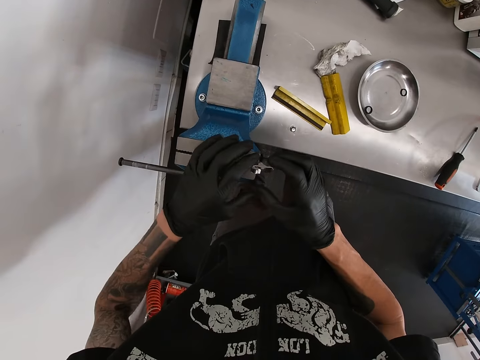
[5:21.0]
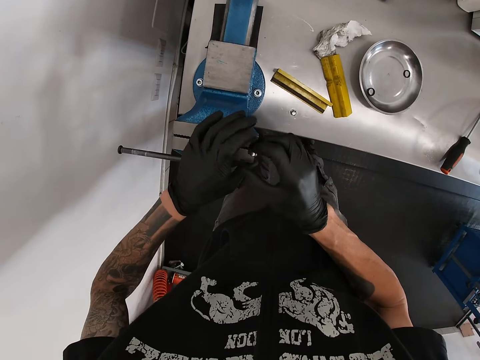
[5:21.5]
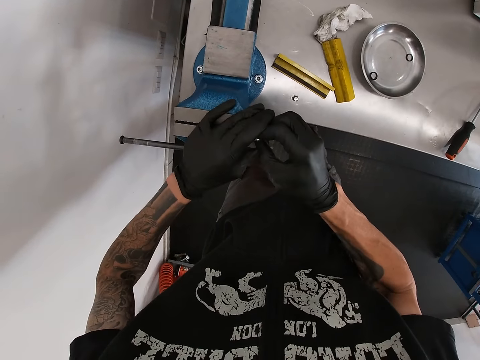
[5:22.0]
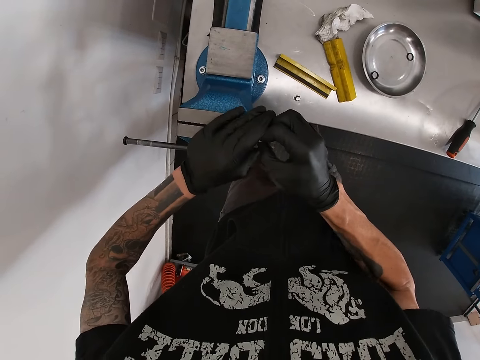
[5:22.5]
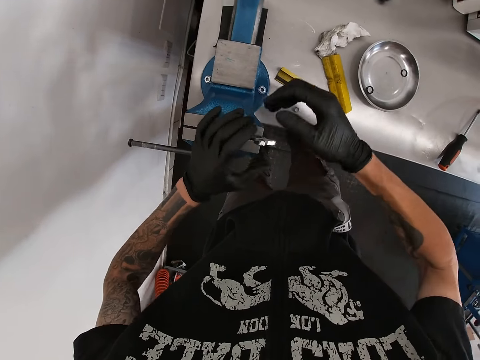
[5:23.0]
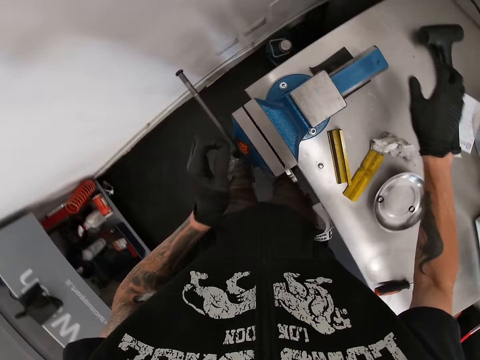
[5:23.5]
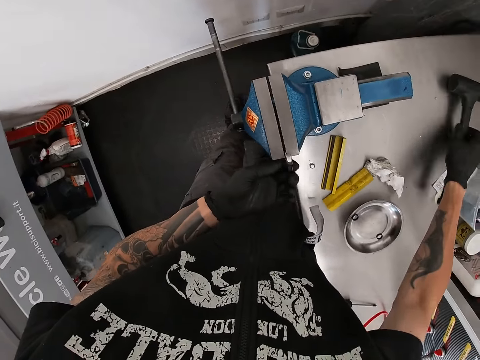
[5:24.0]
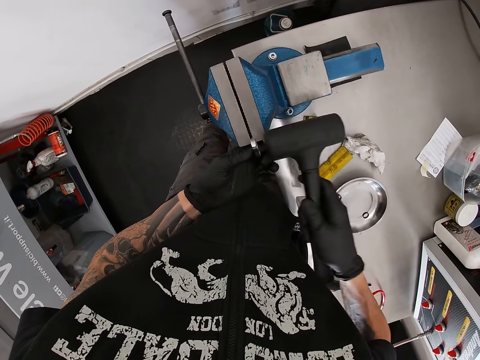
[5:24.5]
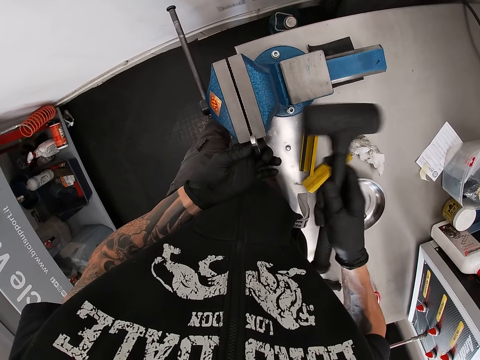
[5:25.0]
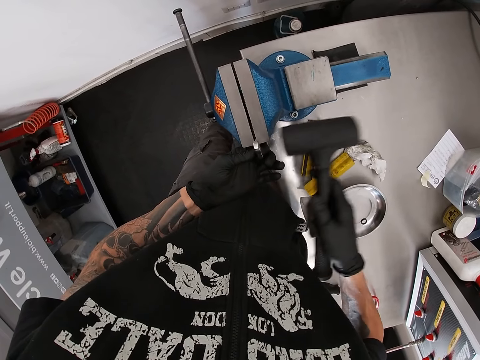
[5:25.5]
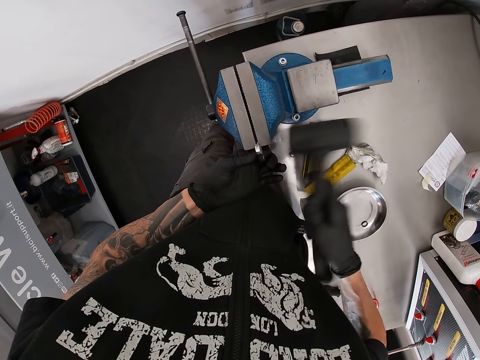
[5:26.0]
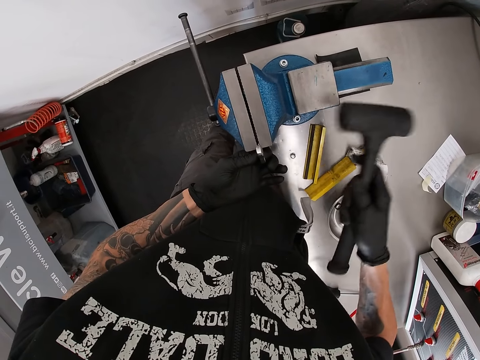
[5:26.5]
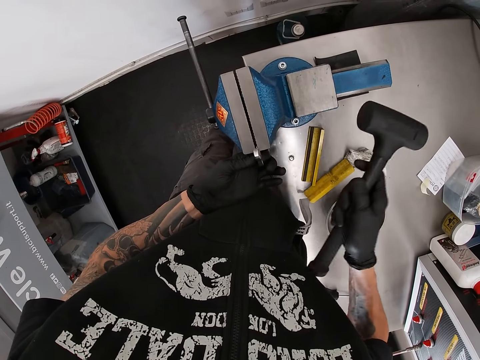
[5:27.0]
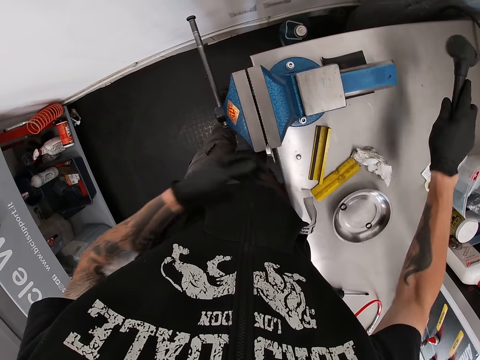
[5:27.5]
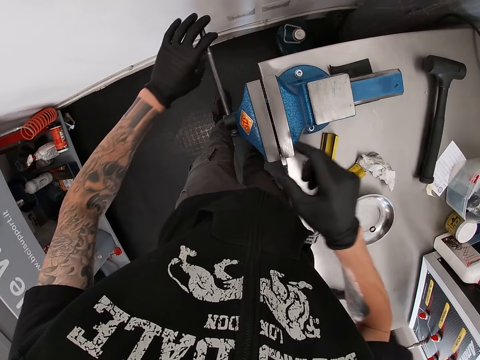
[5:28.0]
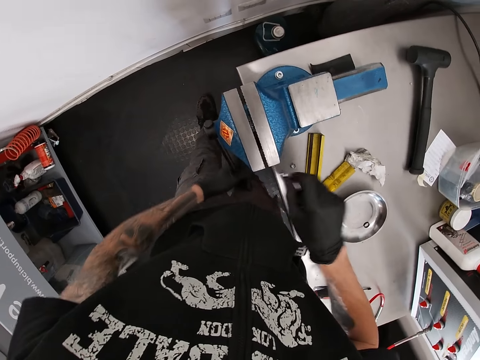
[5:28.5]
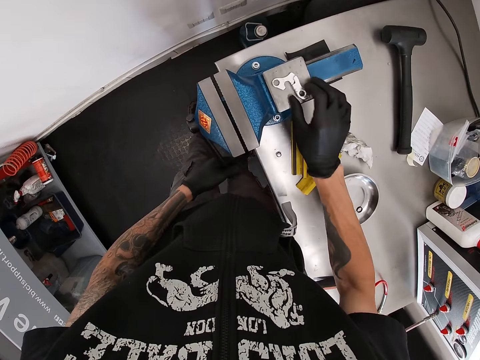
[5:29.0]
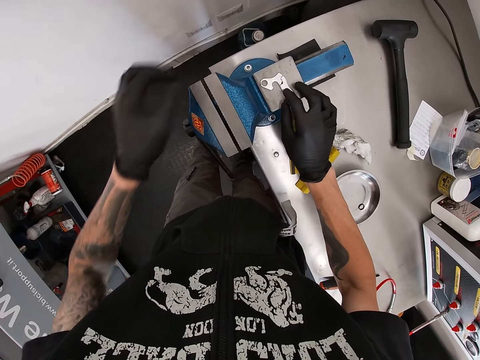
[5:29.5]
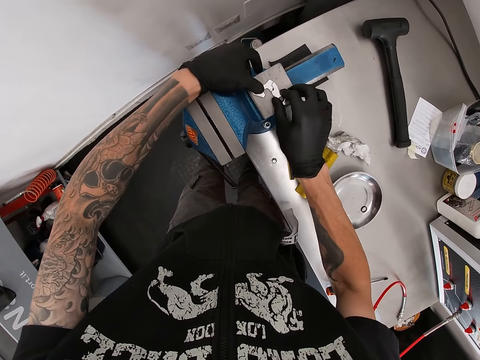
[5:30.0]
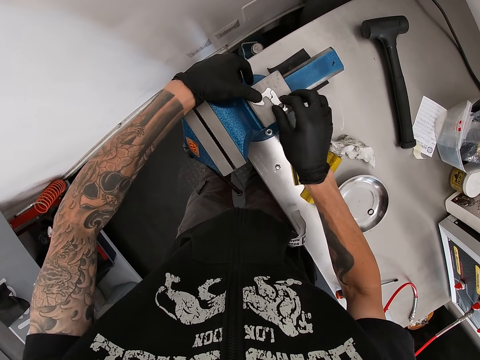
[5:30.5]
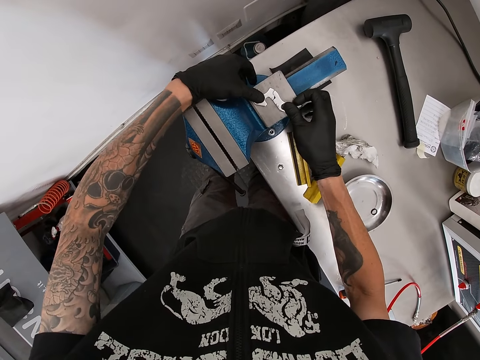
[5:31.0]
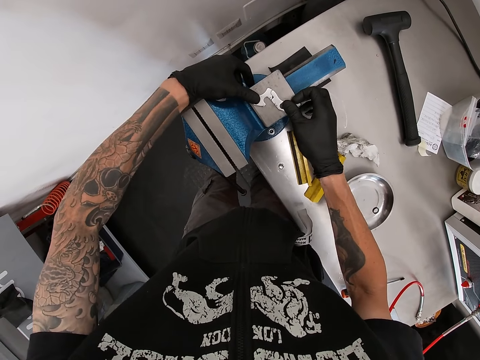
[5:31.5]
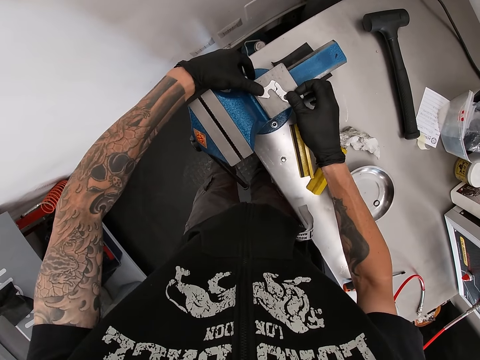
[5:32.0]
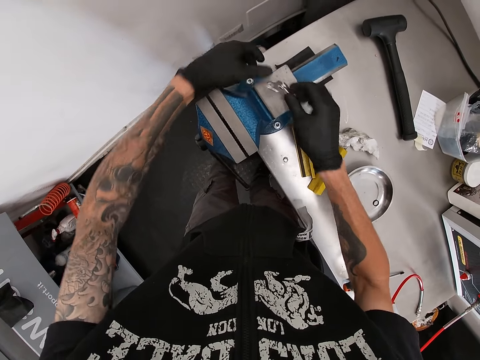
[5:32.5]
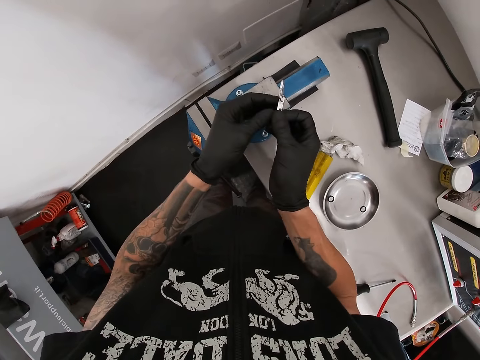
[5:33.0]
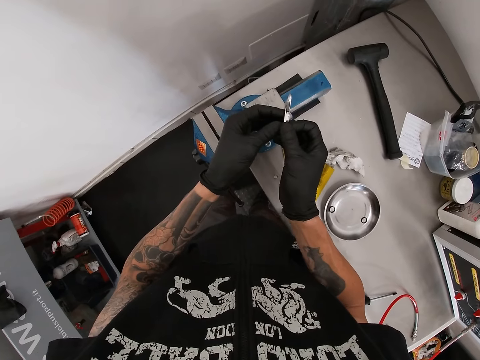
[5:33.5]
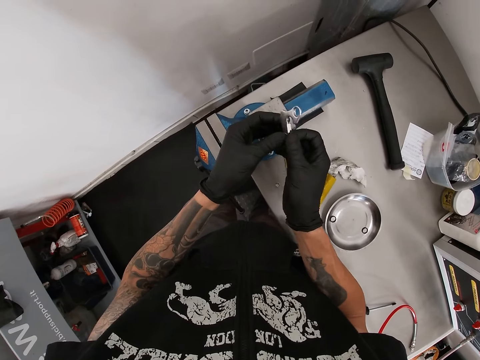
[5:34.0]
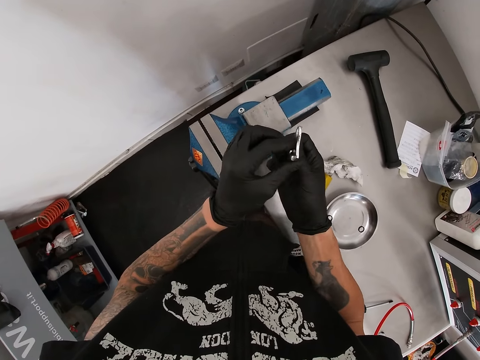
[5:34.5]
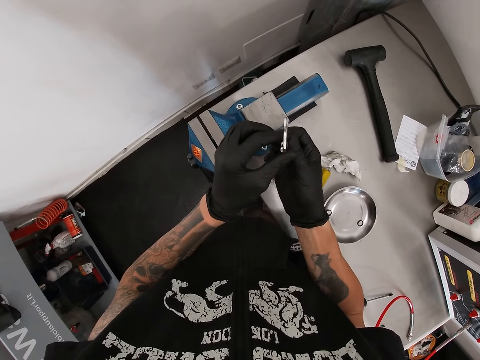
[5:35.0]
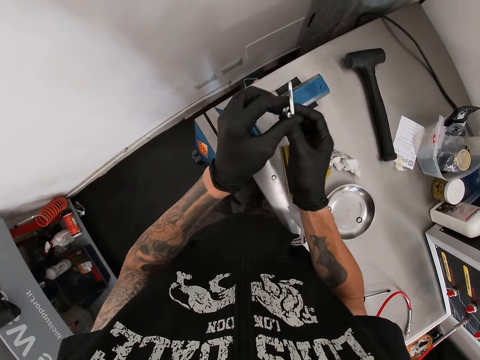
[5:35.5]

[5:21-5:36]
The camera wearer pushes the gear shift in the sliding jaw with both hands. He picks up the hammer from the workbench with his right hand. He supports the gear shift in the sliding jaw with his left hand. He hits the gear shift in the sliding jaw with the hammer in his right hand. He drops the hammer in his right hand on the workbench vice. He turns the handle of the workbench vice with his left hand. He removes the gear shift from the sliding jaw of the workbench vice with his right hand. He places the gear shift in his right hand on the anvil. He checks the straightness of the gear shift using both hands.

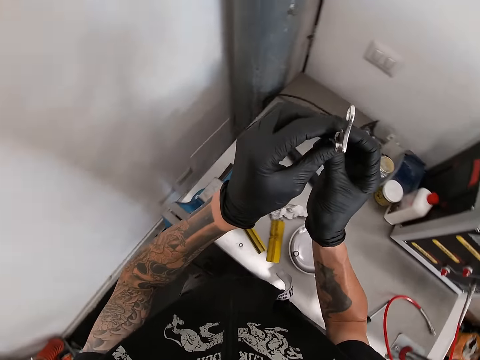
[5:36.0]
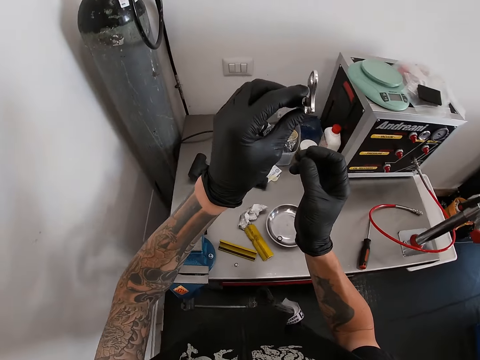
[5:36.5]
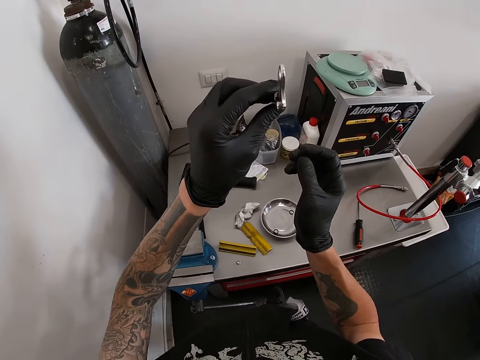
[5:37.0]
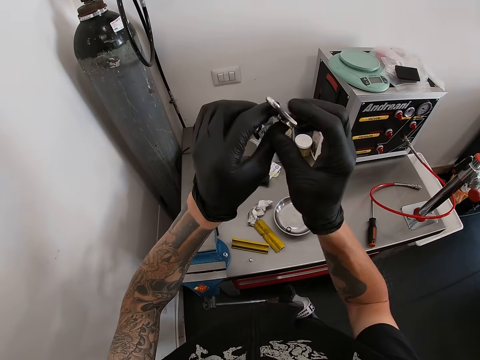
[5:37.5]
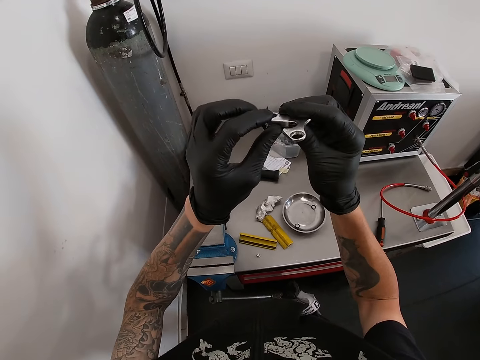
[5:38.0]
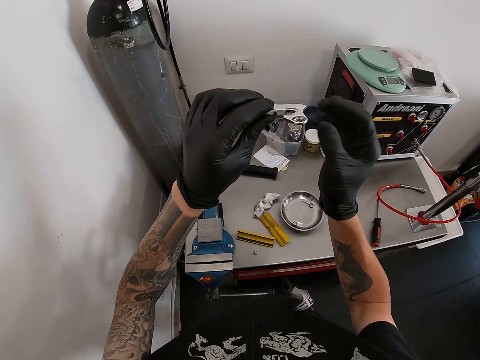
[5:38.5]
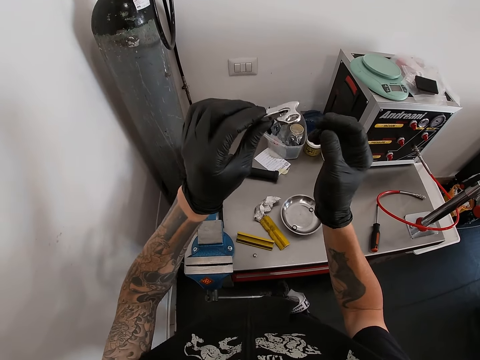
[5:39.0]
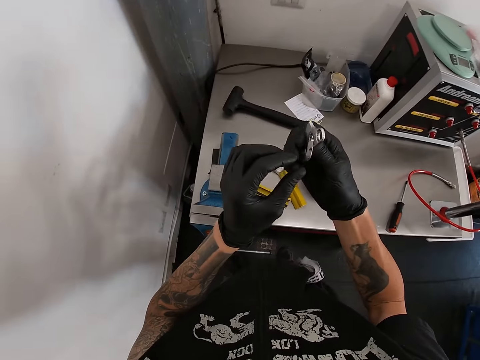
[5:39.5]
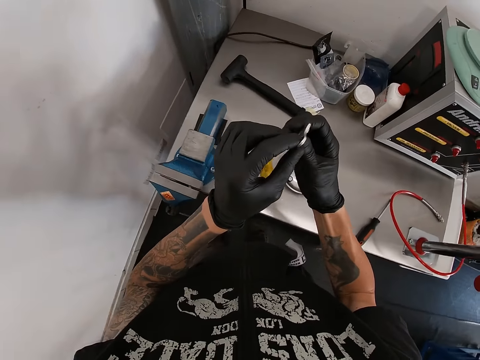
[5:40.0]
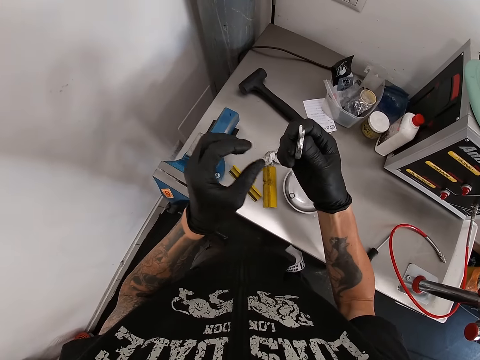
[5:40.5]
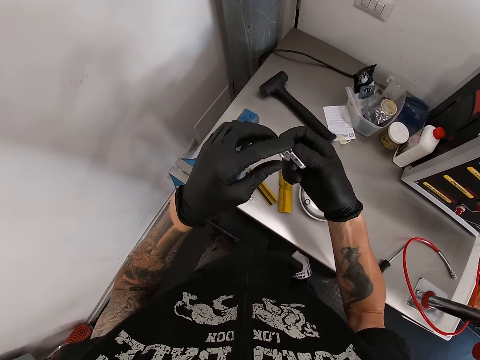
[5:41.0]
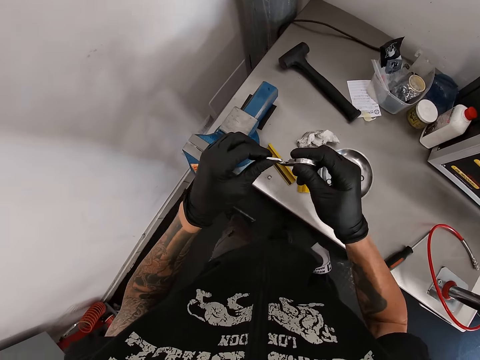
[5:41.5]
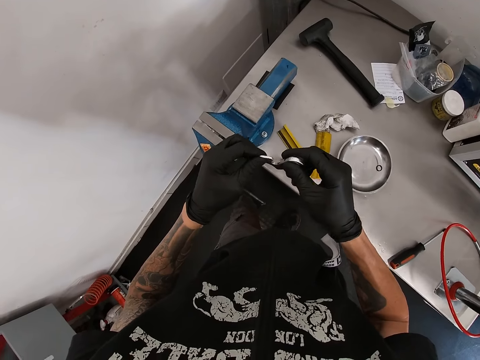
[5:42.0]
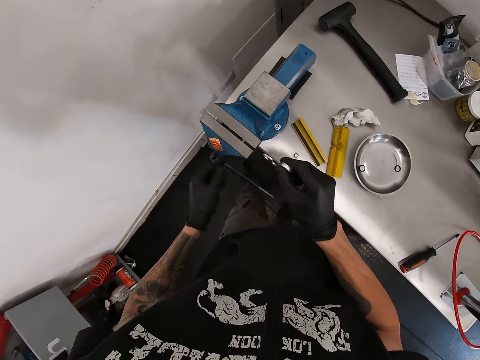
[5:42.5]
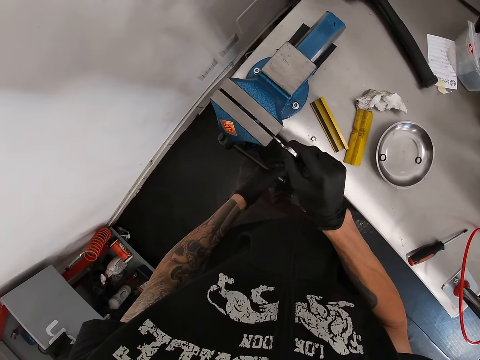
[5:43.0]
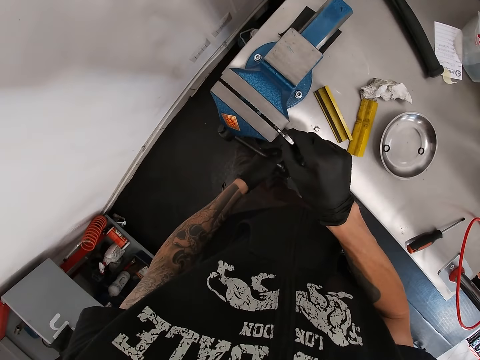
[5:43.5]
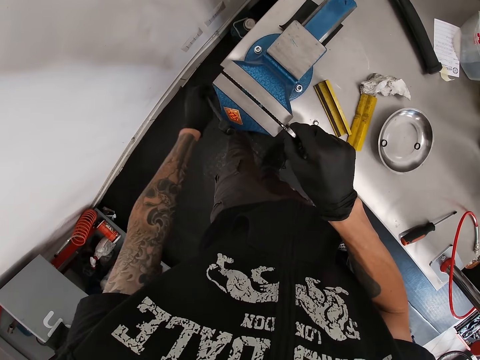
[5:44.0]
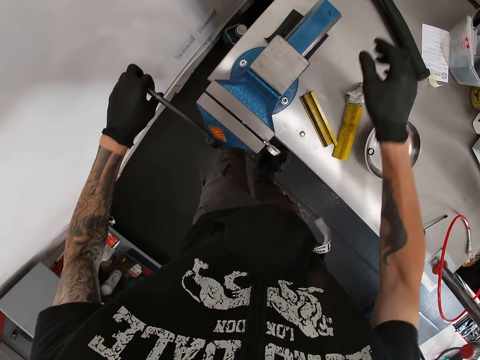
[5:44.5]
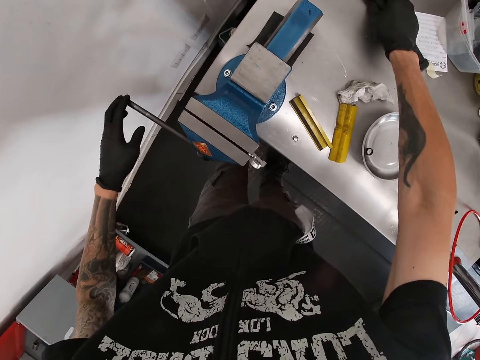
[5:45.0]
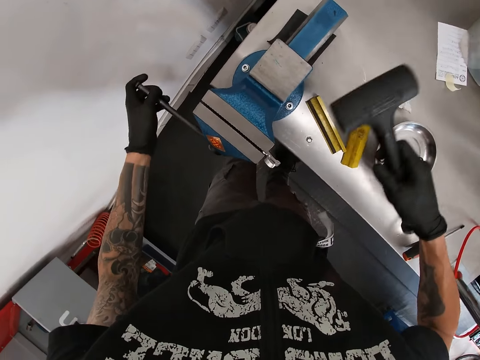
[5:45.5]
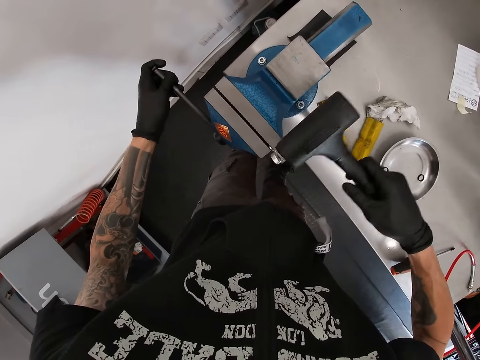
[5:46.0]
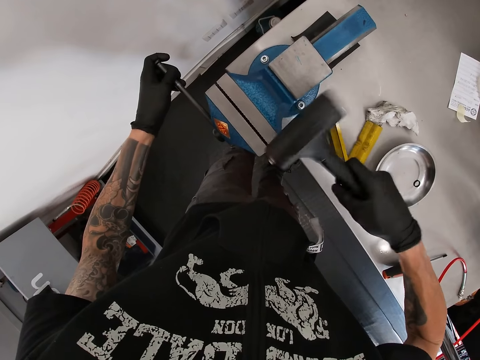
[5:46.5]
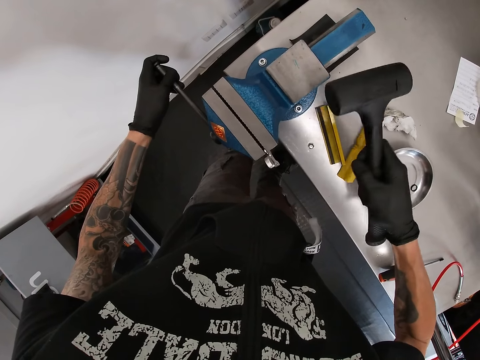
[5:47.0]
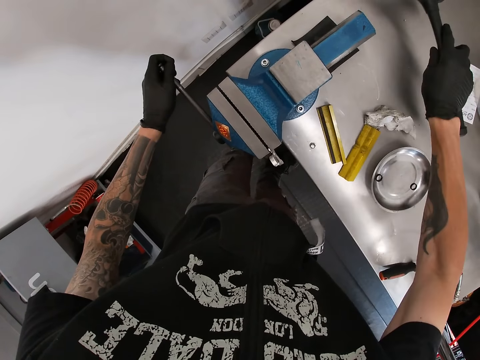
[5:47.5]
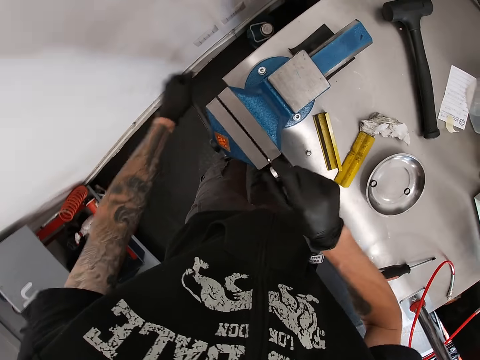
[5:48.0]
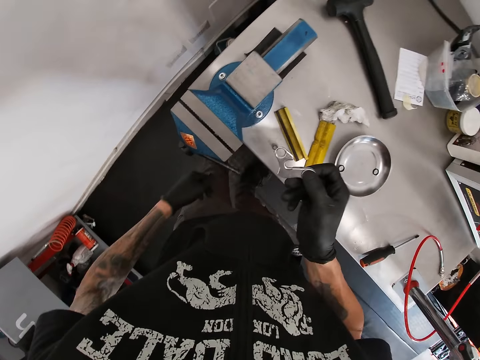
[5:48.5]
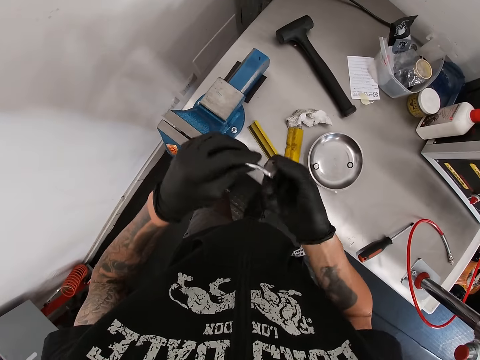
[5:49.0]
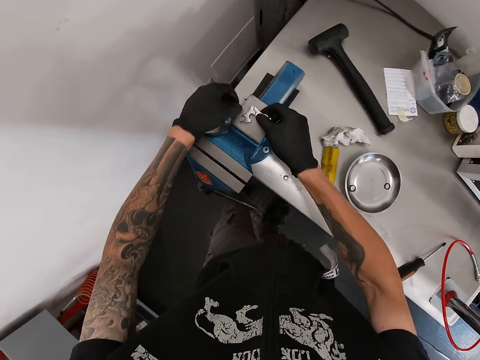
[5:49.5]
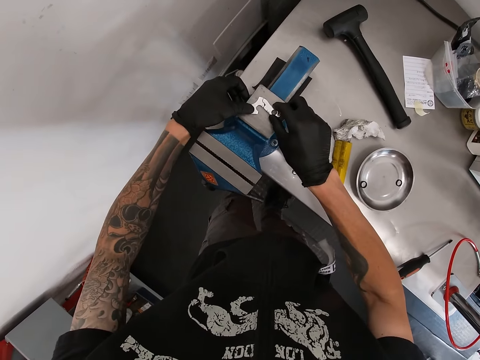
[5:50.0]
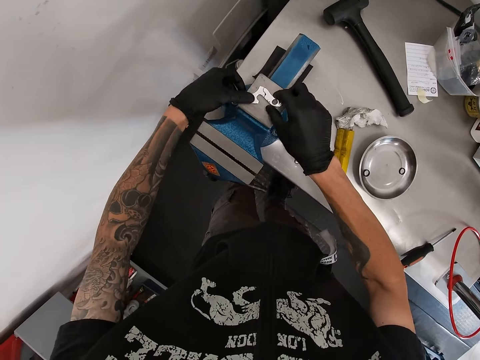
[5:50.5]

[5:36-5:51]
The camera wearer checks on the right derailleur. He holds the gear shift with his right hand. He slots the gear shift in his right hand into the sliding jaw of the workbench vice. He turns the handle of the workbench vice with his left hand. He picks up the hammer from the workbench with his right hand. He hits the gear shift in the sliding jaw with the hammer in his right hand. He drops the hammer in his right hand on the workbench vice. He turns the handle of the workbench vice with his left hand. He removes the gear shift from the sliding jaw of the workbench vice with his right hand. He checks the straightness of the gear shift using both hands. He places the gear shift in his hands on the anvil. He checks the straightness of the gear shift using both hands.
